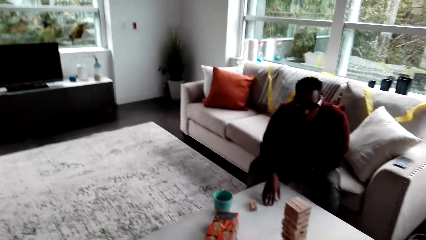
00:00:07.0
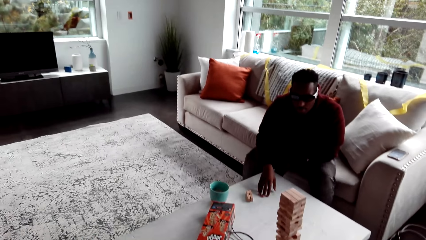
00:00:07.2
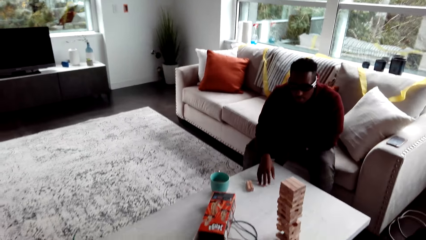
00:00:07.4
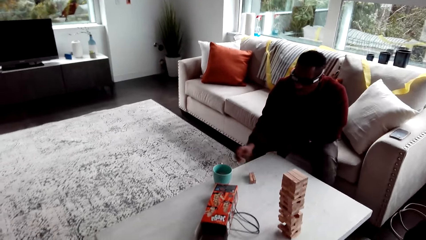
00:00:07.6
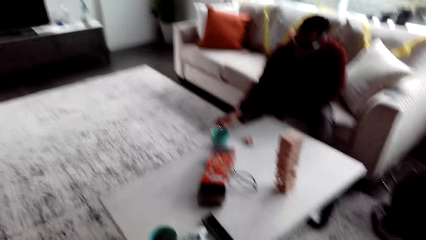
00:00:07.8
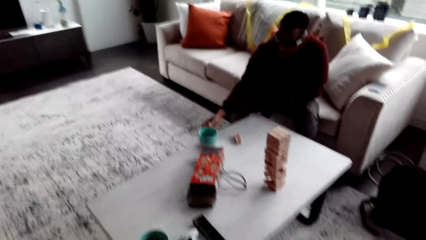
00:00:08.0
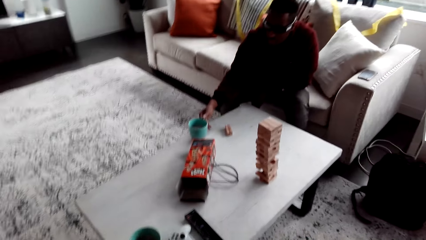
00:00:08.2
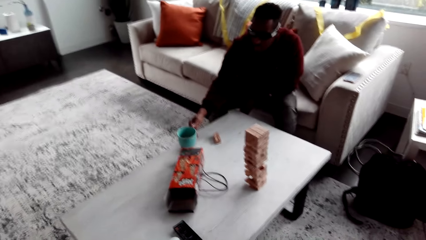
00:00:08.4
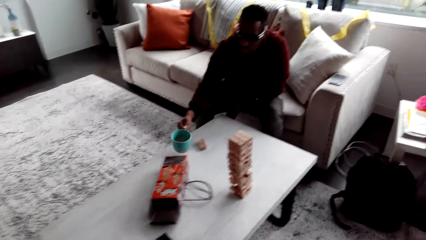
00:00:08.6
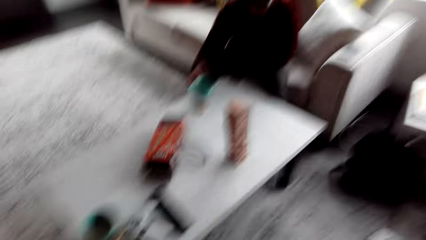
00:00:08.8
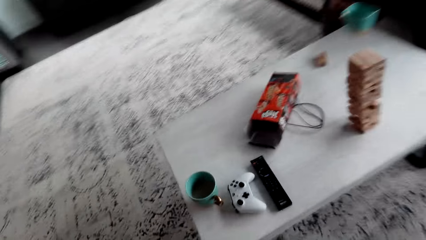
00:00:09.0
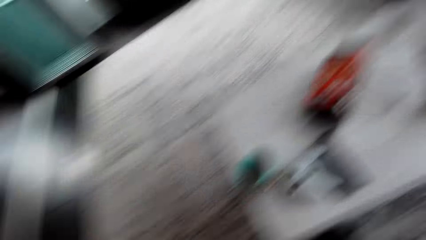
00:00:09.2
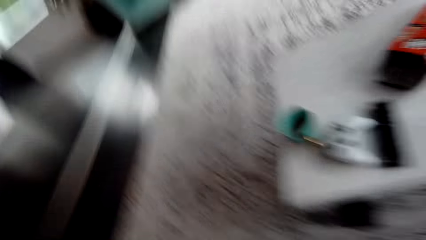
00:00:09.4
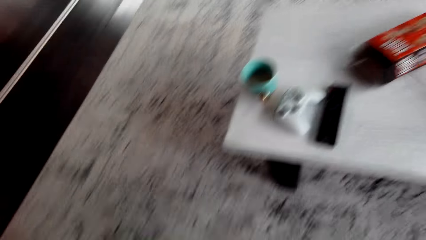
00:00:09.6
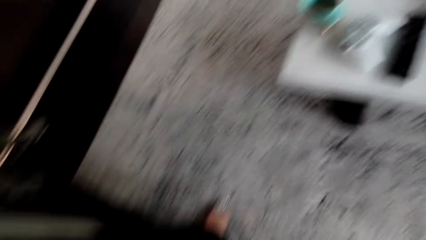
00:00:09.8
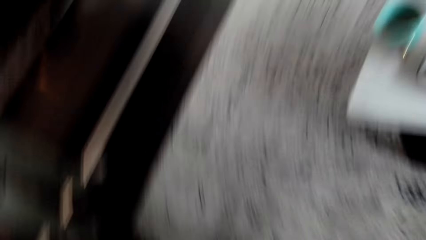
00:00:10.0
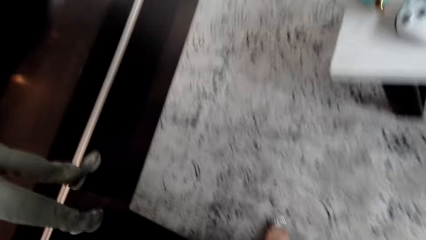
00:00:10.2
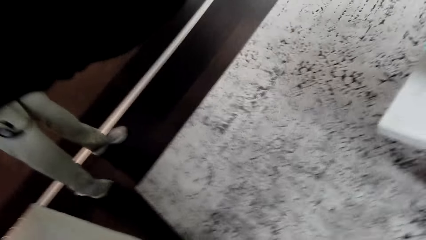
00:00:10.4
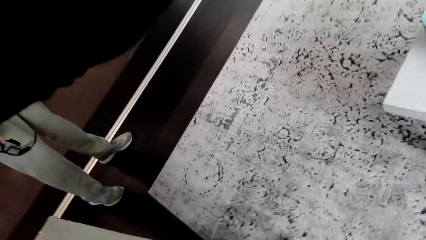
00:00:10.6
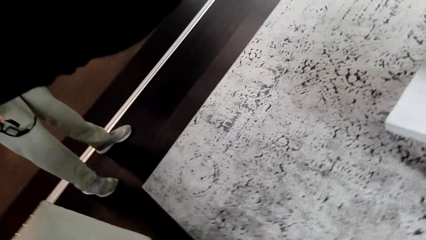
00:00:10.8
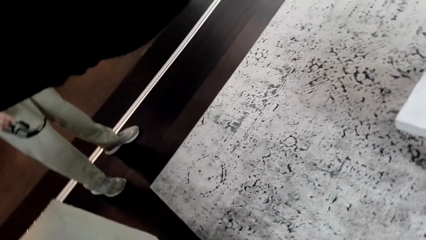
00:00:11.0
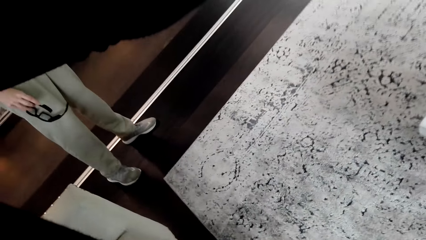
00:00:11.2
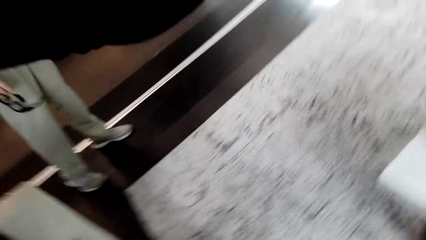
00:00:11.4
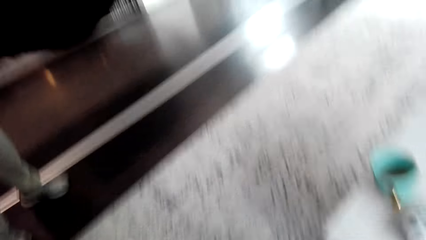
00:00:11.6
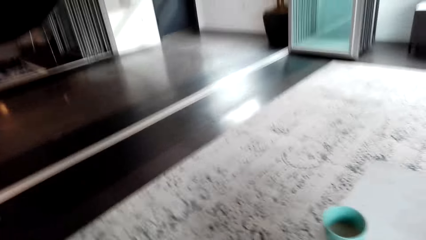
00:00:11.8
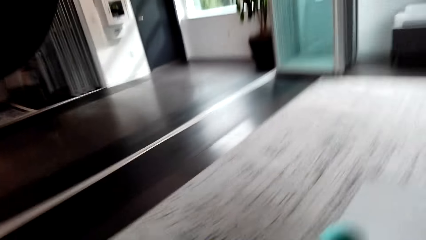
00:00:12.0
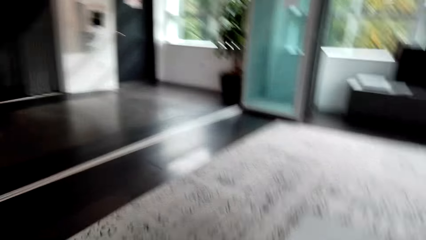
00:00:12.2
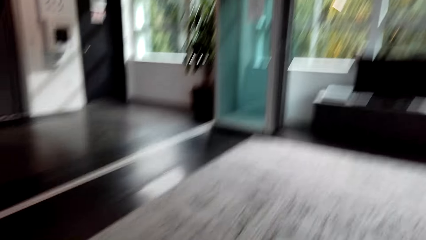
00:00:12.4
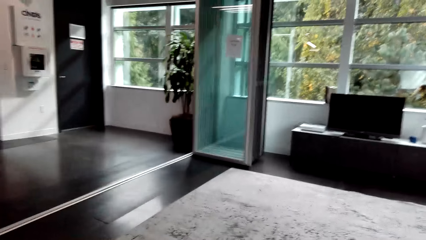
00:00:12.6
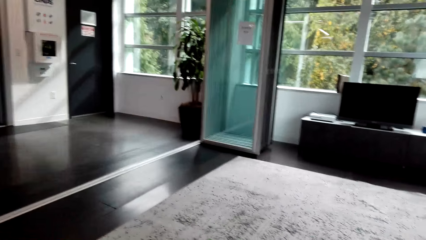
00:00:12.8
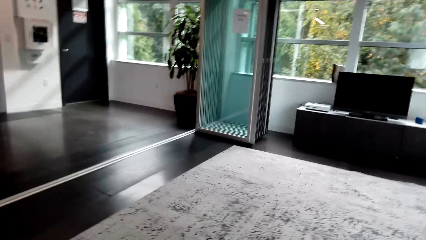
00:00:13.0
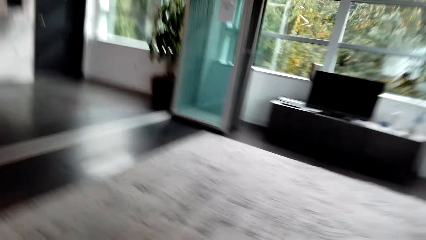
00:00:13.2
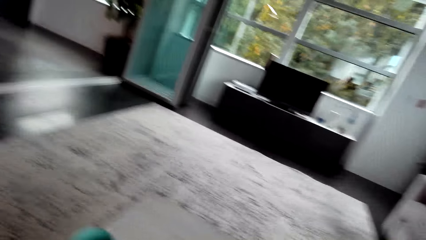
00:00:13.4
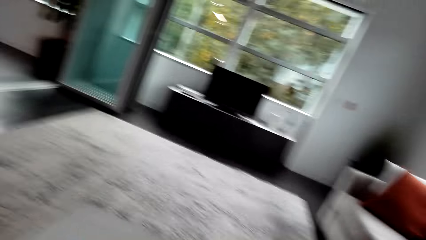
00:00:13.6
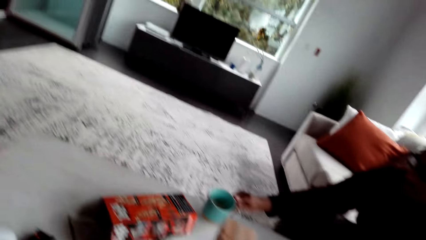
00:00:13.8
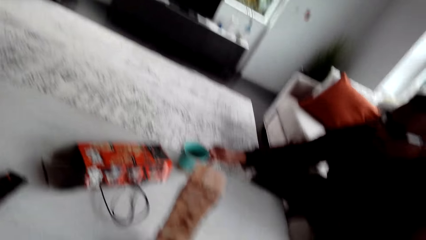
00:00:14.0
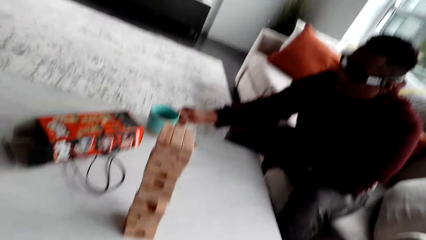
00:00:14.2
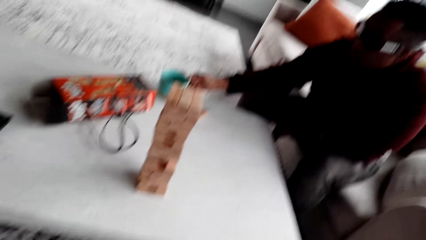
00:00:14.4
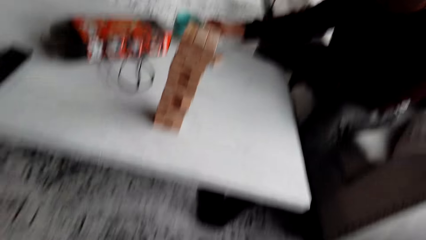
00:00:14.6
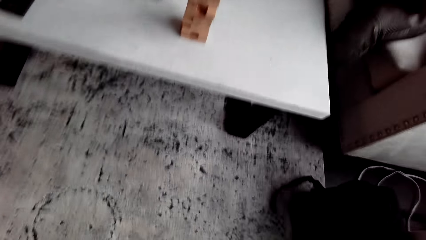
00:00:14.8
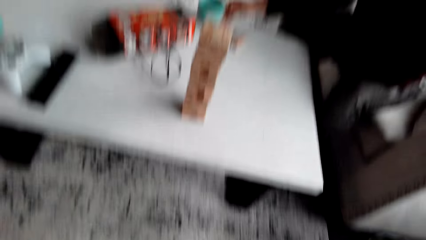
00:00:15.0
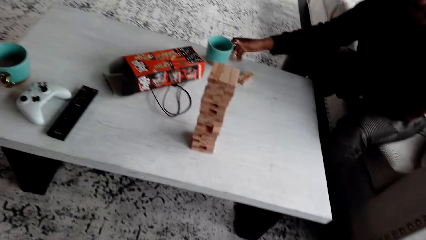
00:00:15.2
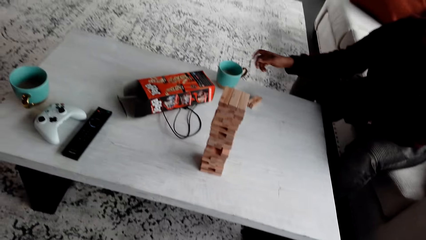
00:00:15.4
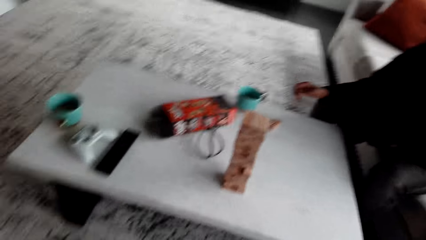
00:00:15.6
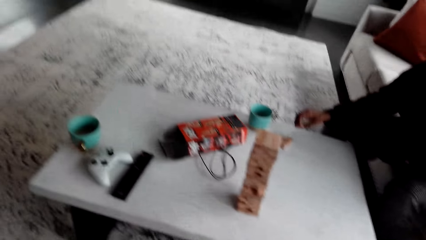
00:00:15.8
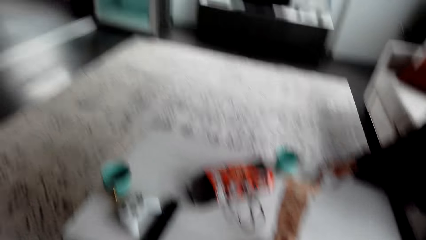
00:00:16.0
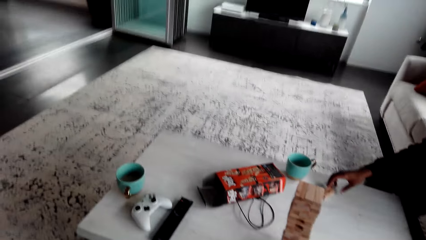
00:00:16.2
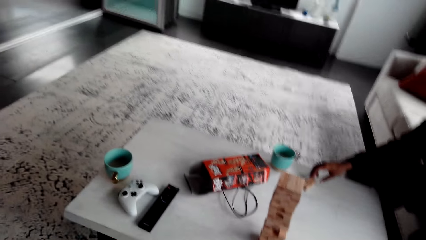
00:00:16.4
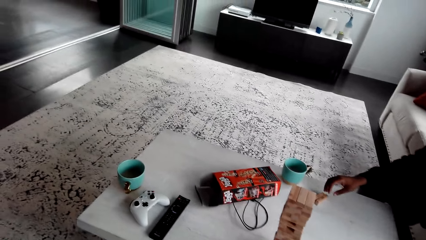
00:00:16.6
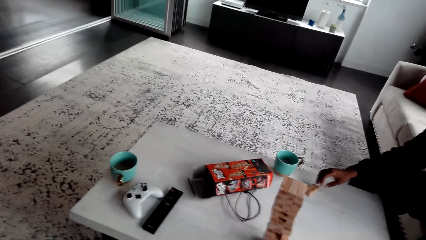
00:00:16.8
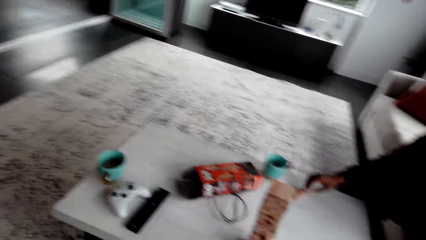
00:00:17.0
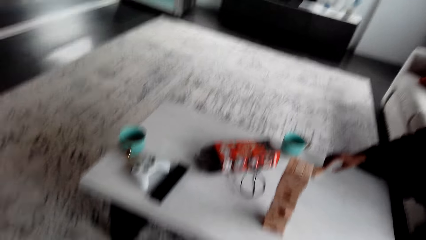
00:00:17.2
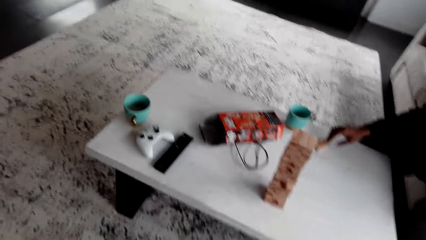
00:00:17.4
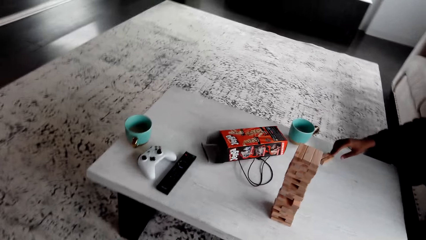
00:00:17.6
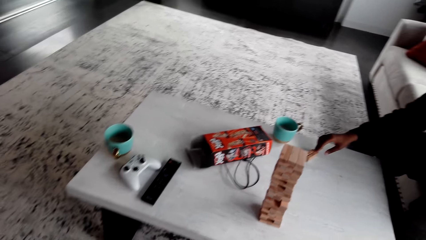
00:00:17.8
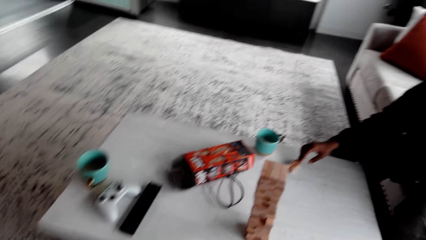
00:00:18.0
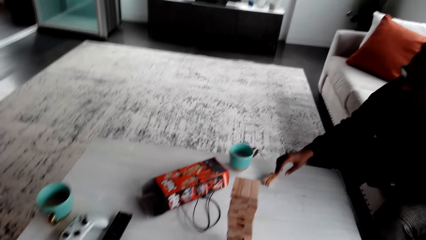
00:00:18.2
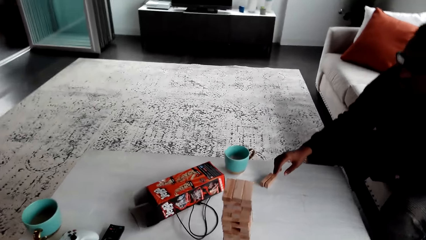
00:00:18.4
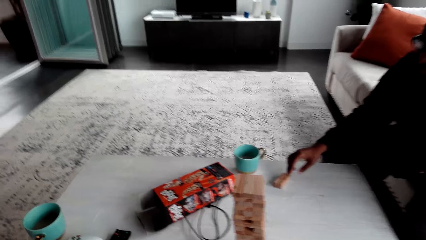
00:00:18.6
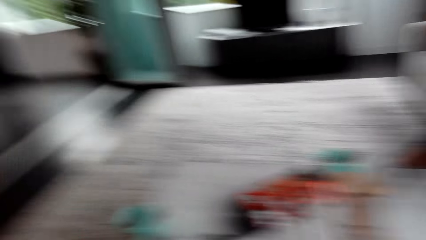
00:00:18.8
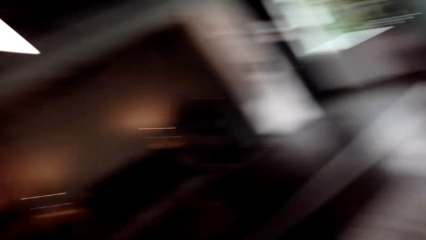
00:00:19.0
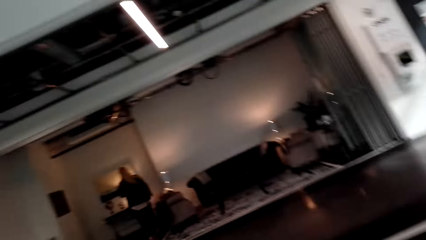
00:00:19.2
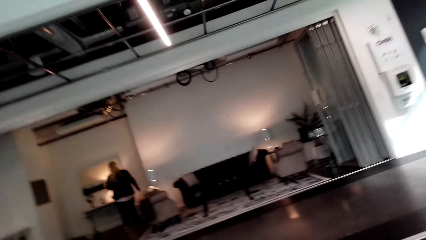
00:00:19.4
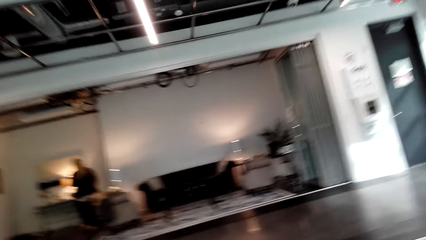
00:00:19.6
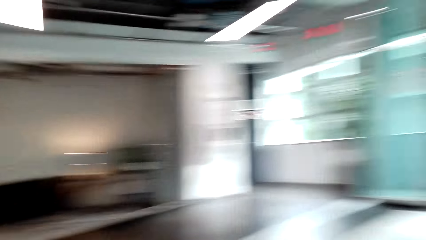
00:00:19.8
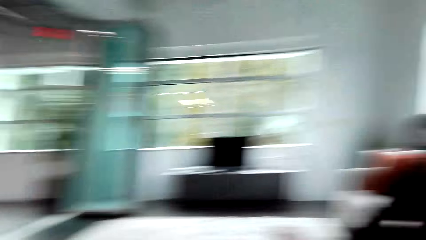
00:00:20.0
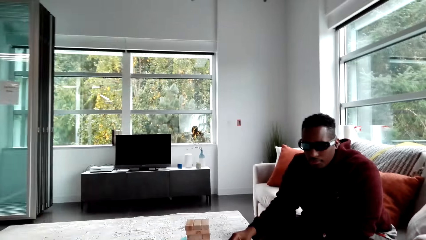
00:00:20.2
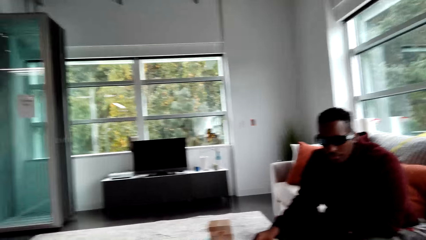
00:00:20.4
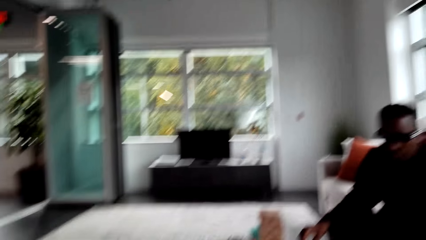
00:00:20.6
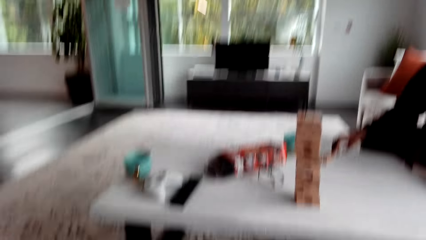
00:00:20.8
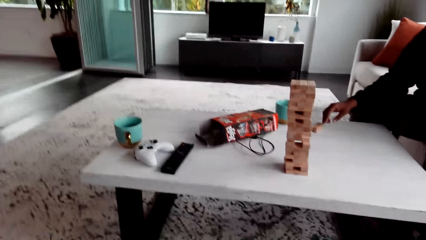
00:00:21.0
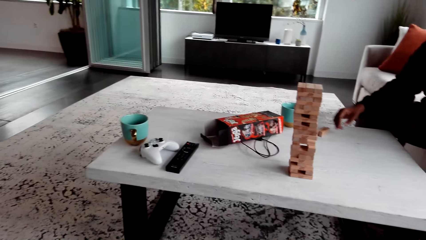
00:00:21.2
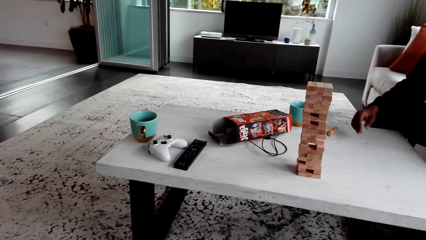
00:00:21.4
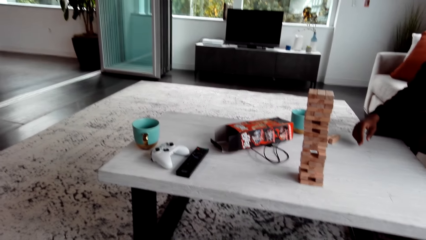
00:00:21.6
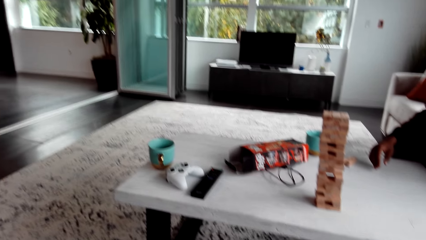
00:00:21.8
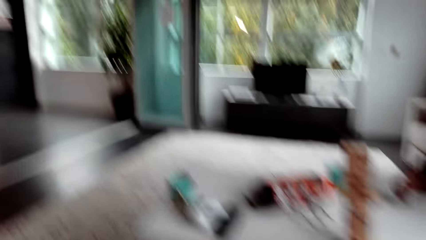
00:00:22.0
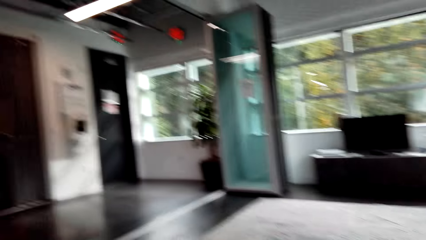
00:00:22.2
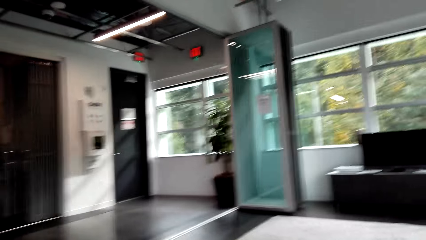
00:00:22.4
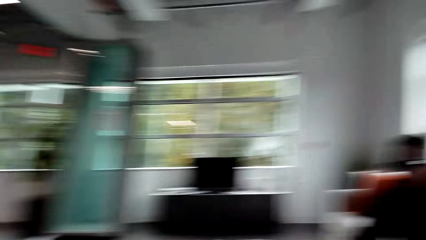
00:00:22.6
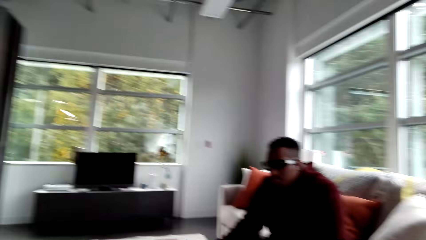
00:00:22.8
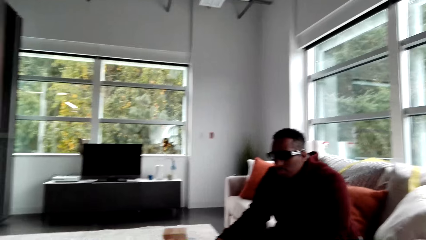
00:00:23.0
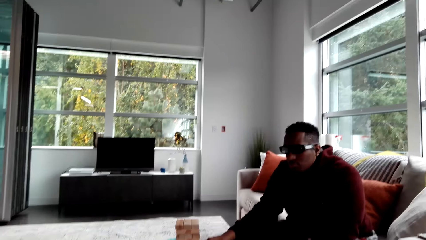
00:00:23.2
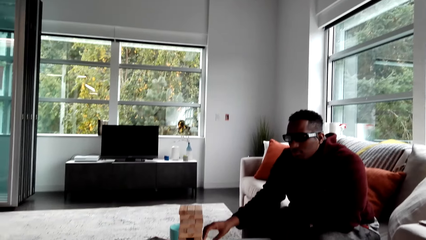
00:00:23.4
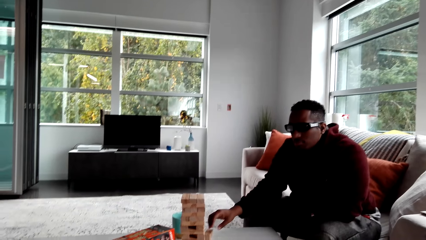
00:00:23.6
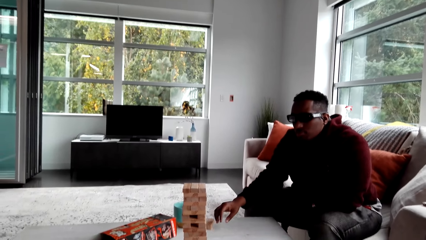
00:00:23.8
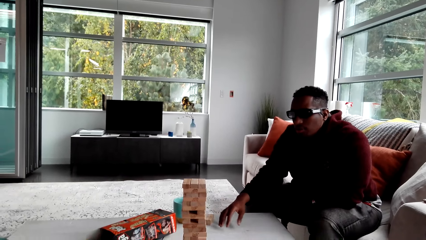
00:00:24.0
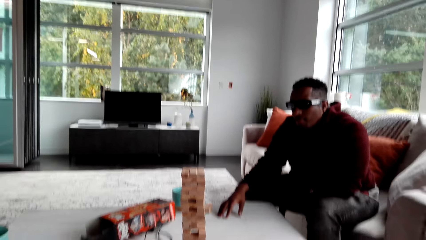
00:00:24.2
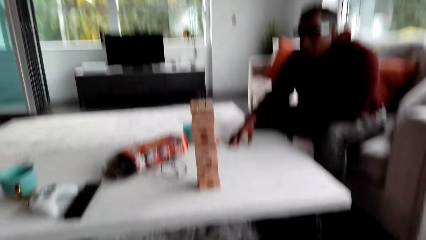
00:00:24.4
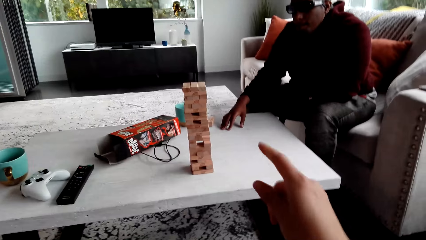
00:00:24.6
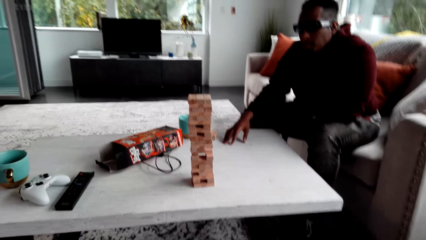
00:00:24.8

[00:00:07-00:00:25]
A person picks up a cup. The camera wearer holds the camera. They fix the camera. They look around. They look around repeatedly. They talk with the person.
